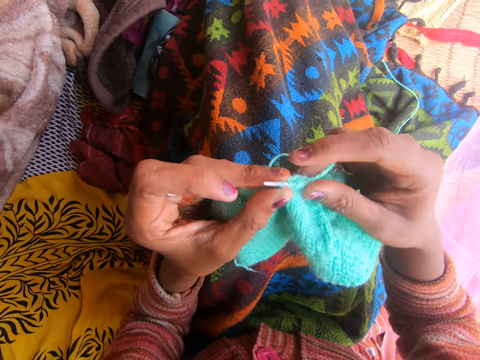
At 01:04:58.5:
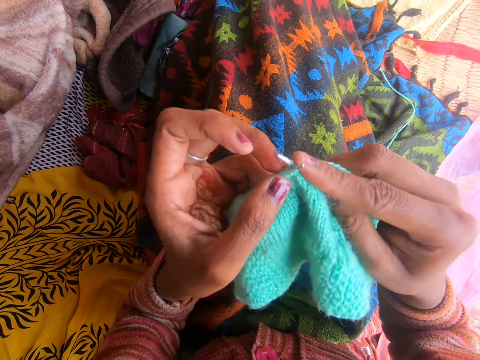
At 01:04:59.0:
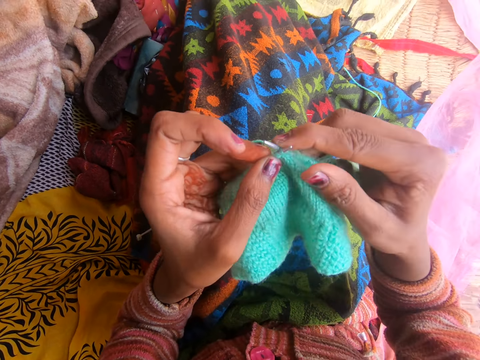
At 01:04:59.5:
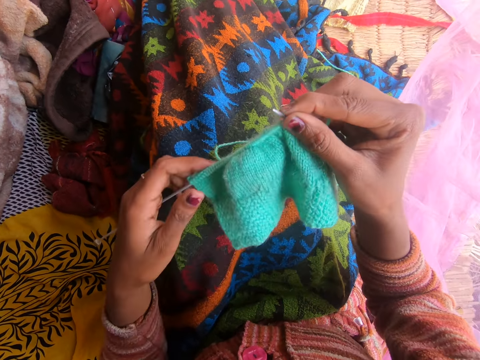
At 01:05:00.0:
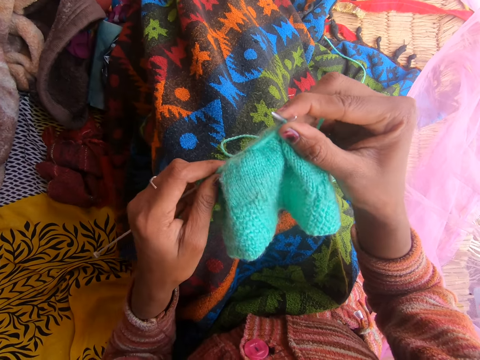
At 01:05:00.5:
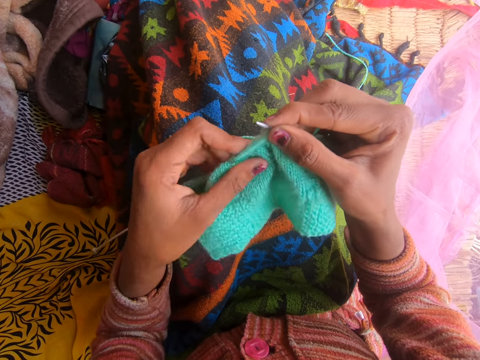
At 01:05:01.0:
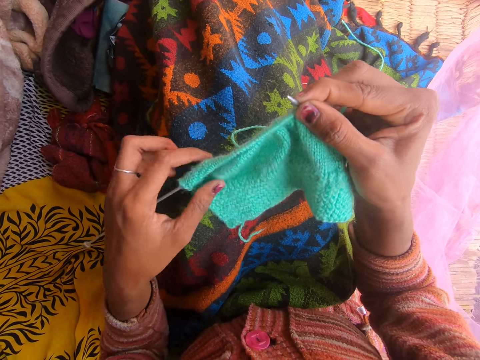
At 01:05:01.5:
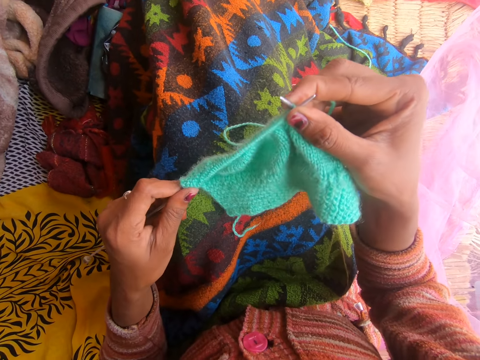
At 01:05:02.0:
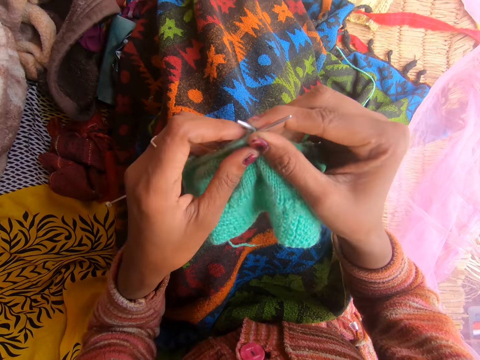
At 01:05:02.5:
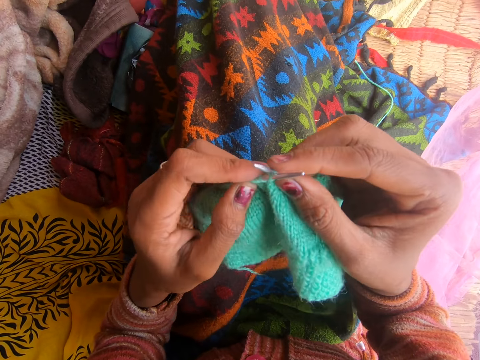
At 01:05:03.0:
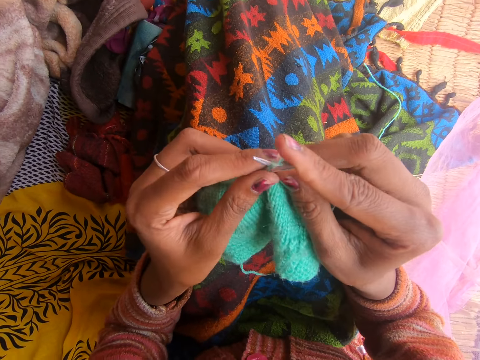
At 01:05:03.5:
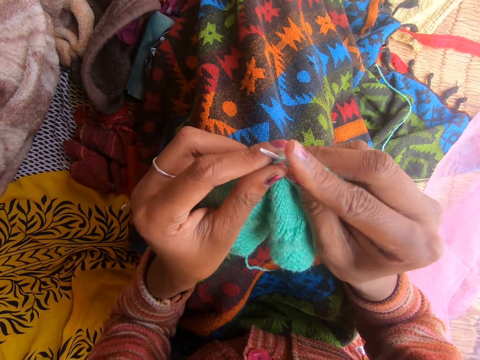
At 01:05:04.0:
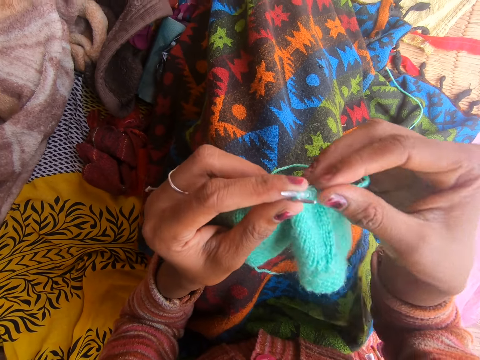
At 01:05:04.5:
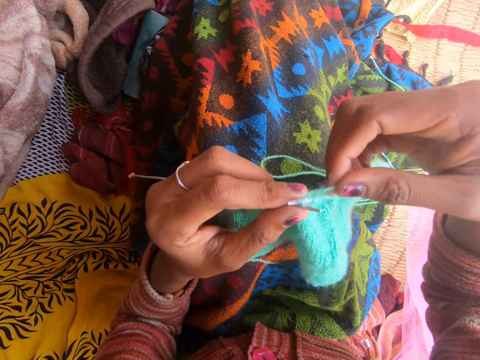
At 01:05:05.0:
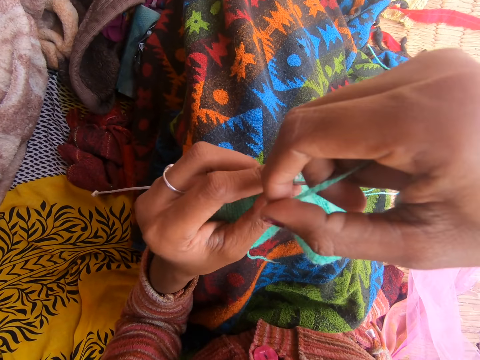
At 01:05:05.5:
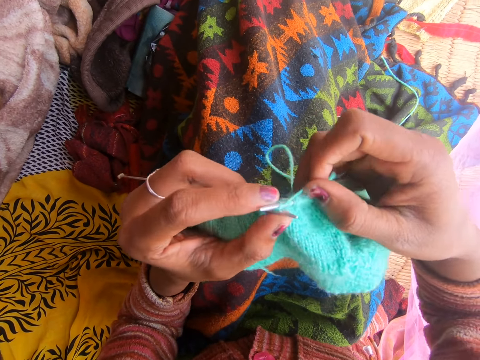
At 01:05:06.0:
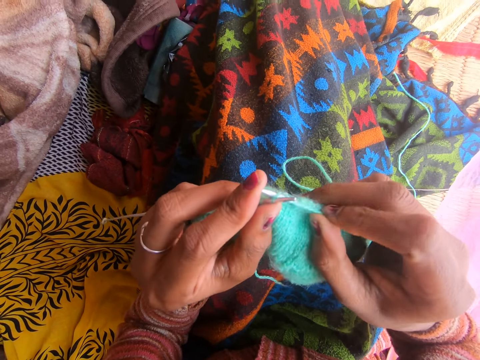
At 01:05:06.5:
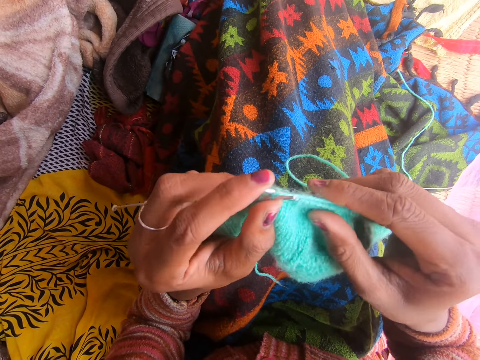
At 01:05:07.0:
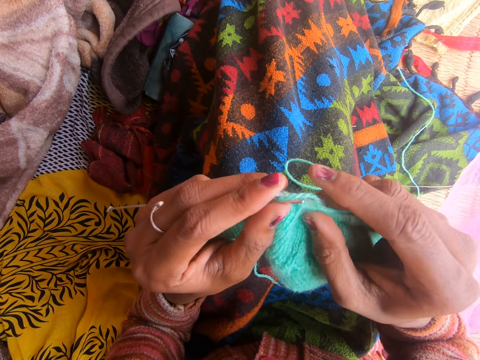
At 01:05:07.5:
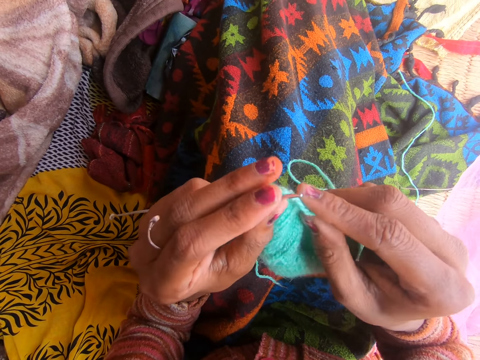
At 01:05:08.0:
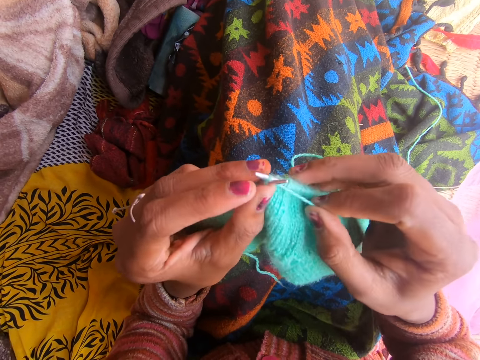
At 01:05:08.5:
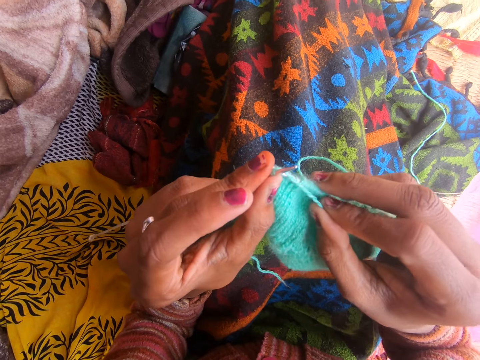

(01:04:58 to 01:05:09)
The camera wearer adjusts the fabric. They adjust the left knitting pin. They knit the fabric with the knitting needle.

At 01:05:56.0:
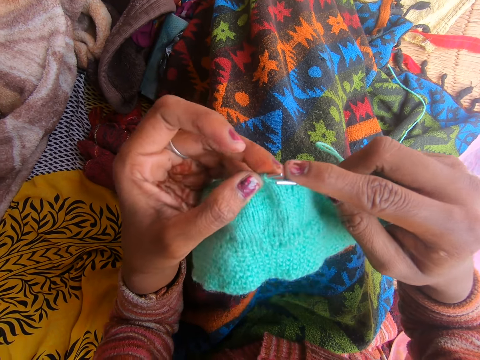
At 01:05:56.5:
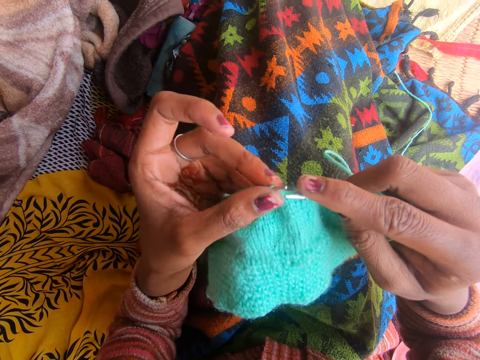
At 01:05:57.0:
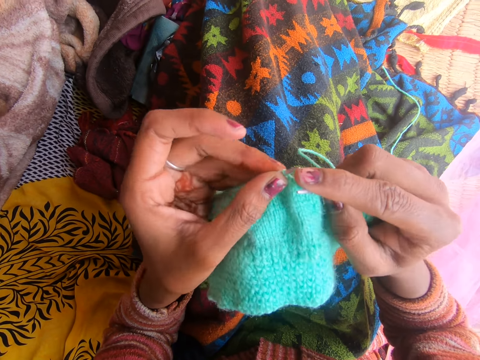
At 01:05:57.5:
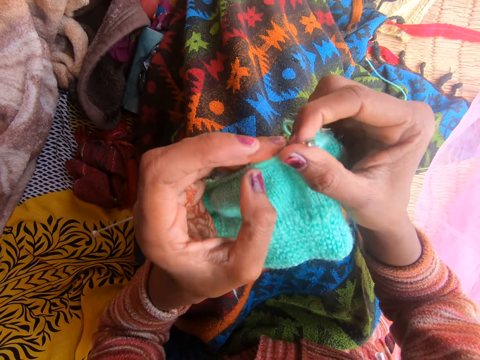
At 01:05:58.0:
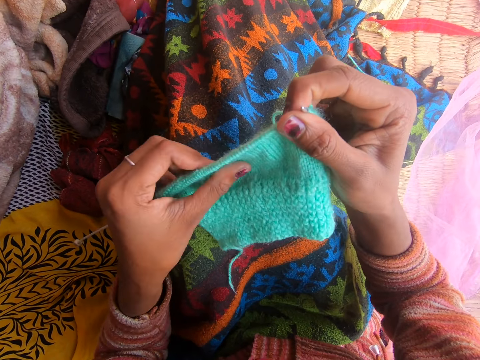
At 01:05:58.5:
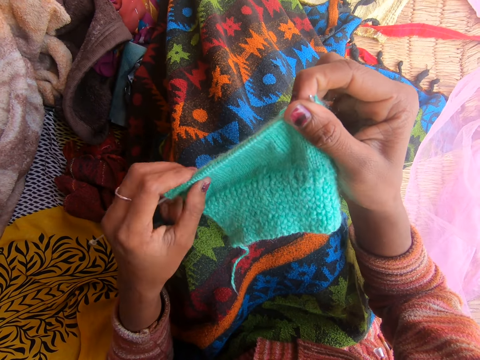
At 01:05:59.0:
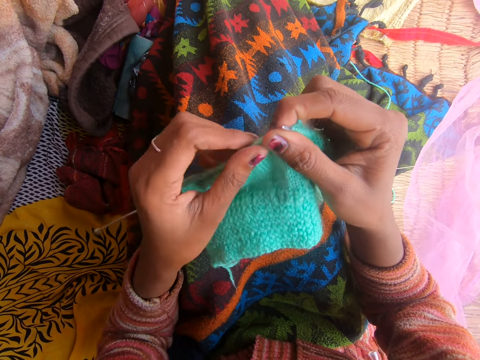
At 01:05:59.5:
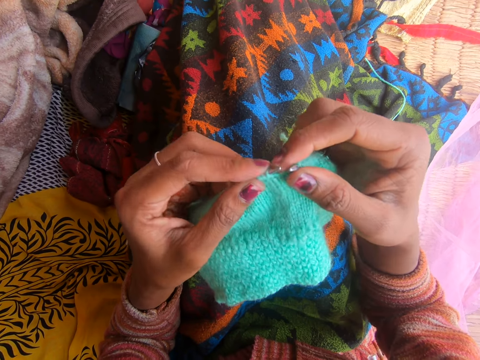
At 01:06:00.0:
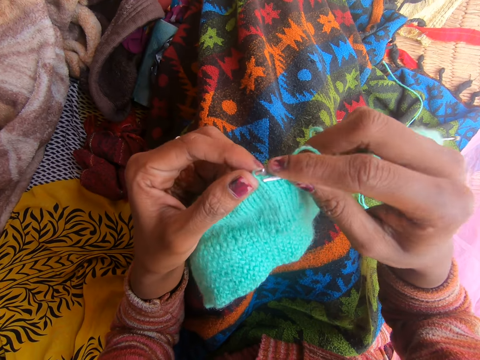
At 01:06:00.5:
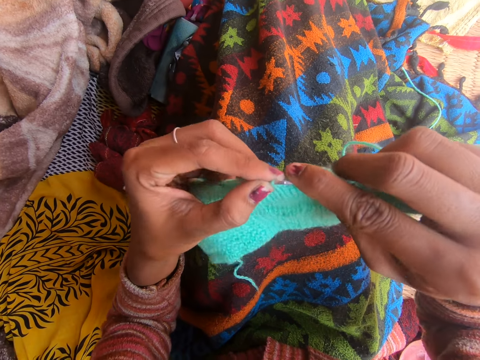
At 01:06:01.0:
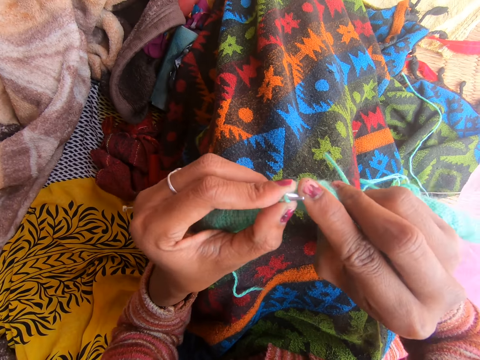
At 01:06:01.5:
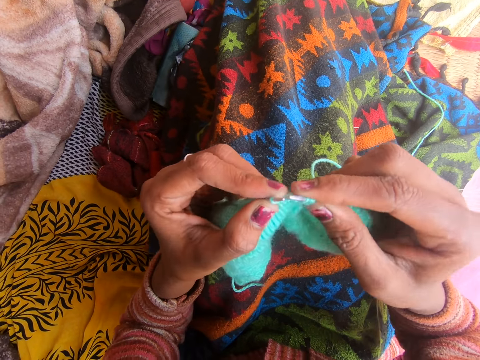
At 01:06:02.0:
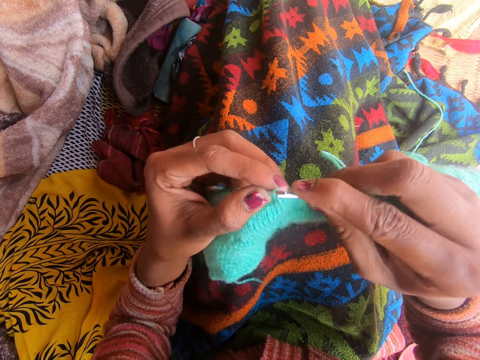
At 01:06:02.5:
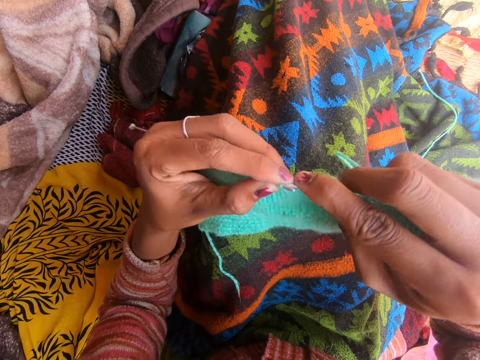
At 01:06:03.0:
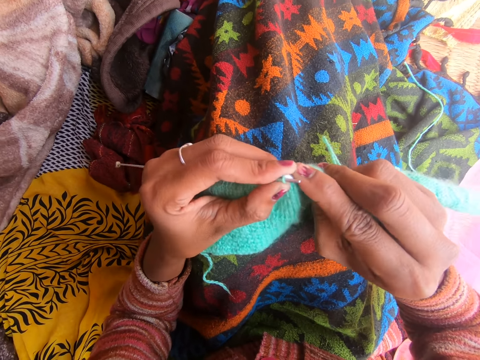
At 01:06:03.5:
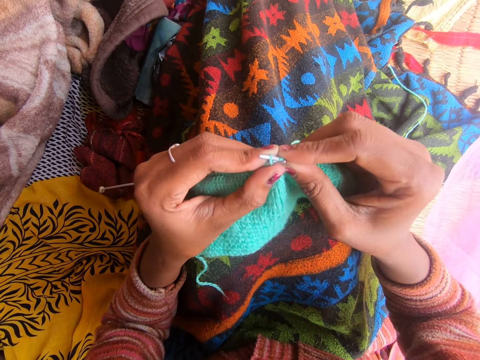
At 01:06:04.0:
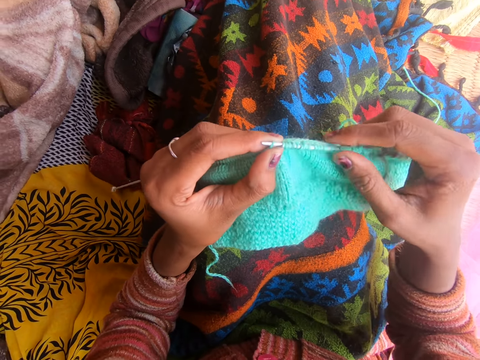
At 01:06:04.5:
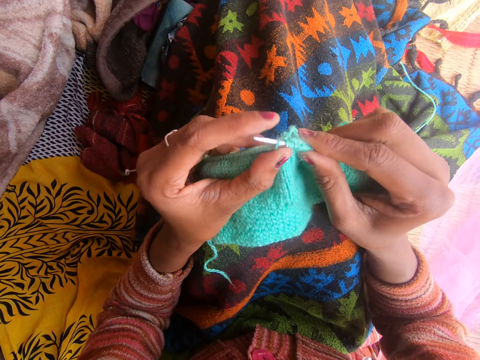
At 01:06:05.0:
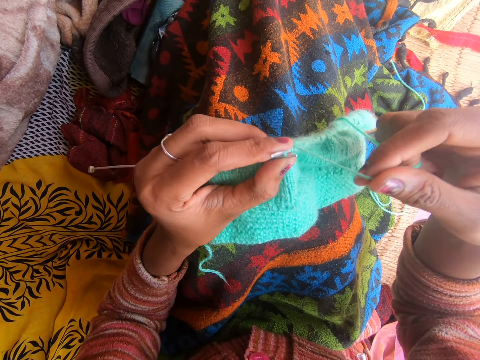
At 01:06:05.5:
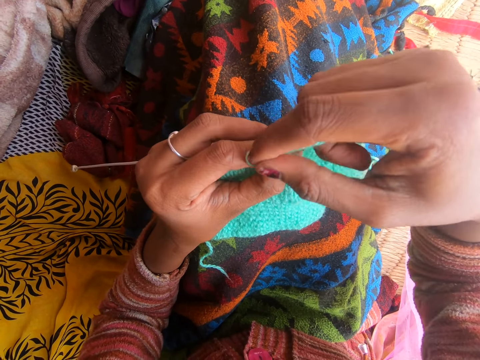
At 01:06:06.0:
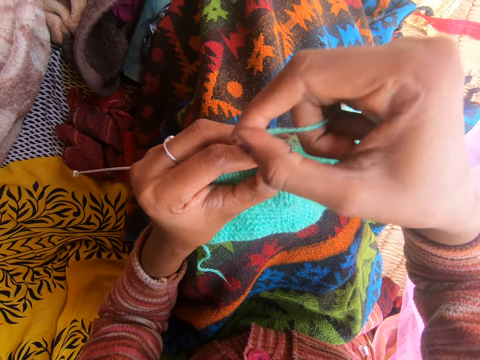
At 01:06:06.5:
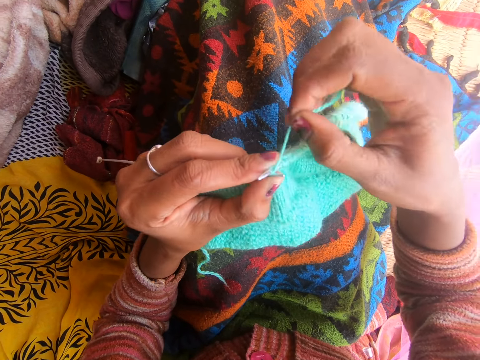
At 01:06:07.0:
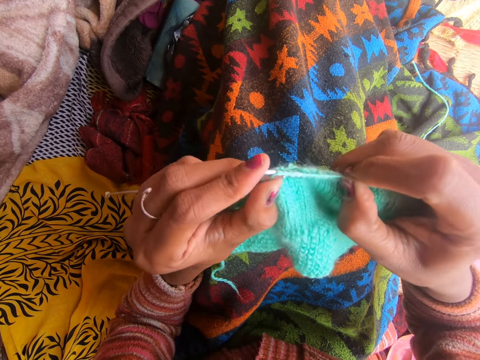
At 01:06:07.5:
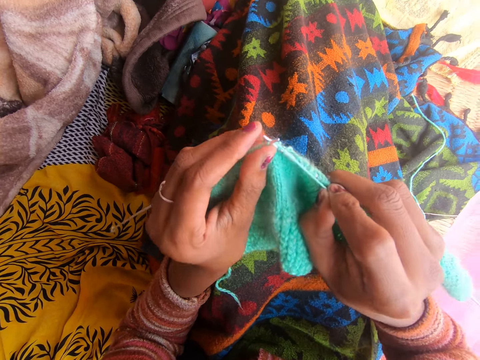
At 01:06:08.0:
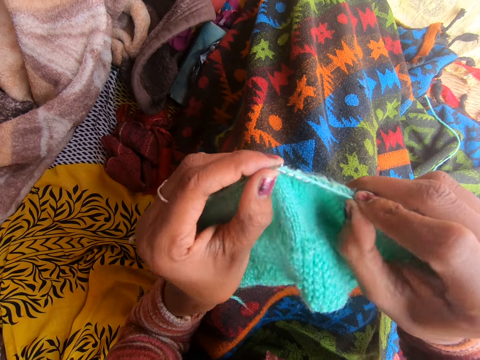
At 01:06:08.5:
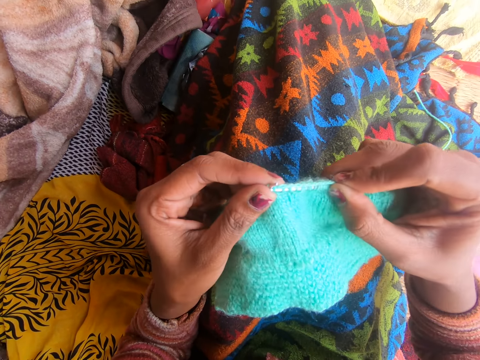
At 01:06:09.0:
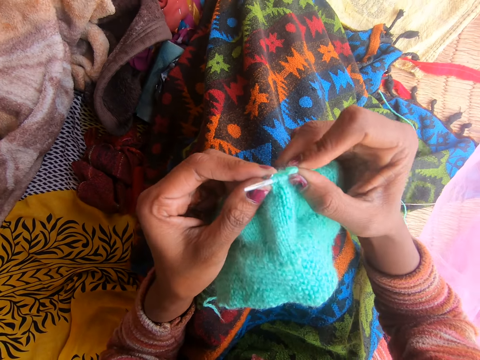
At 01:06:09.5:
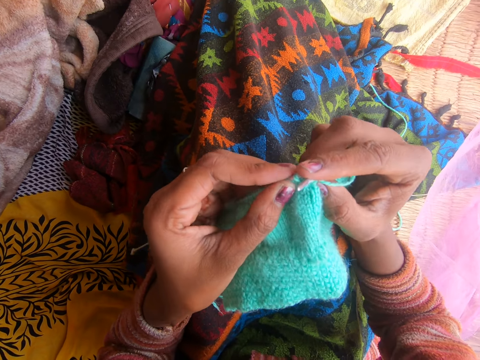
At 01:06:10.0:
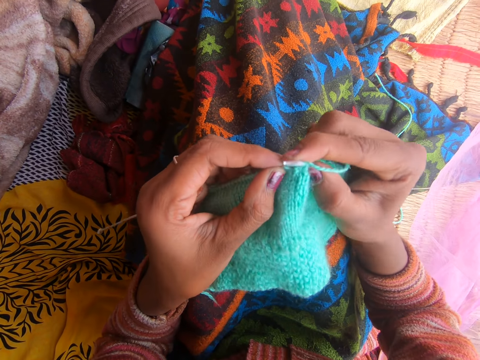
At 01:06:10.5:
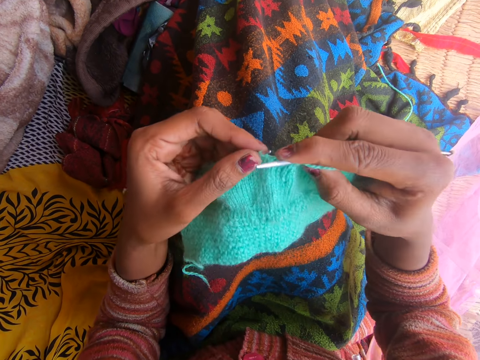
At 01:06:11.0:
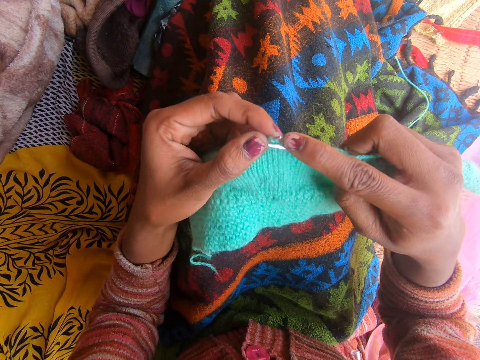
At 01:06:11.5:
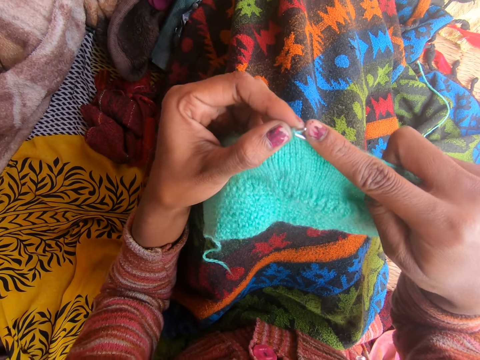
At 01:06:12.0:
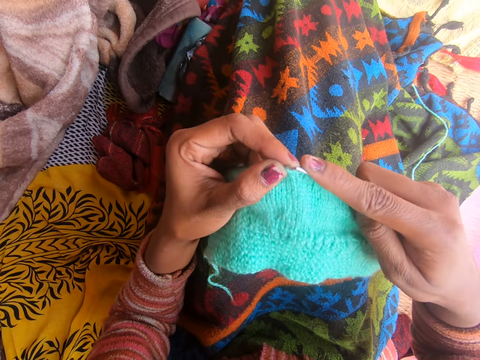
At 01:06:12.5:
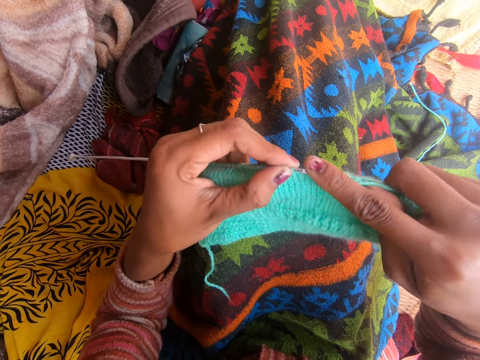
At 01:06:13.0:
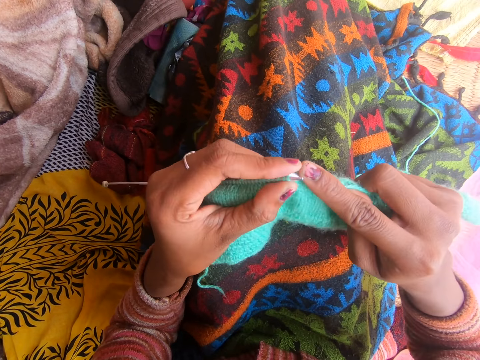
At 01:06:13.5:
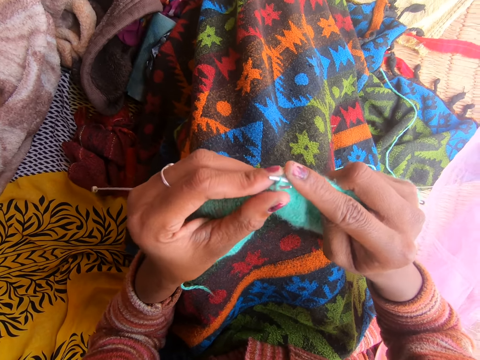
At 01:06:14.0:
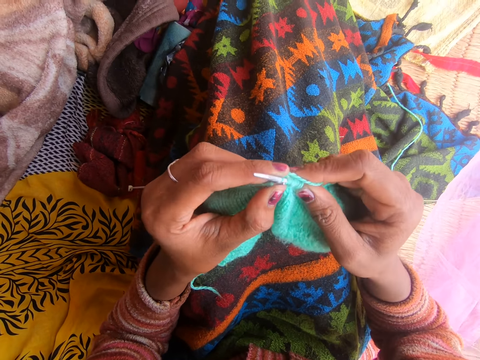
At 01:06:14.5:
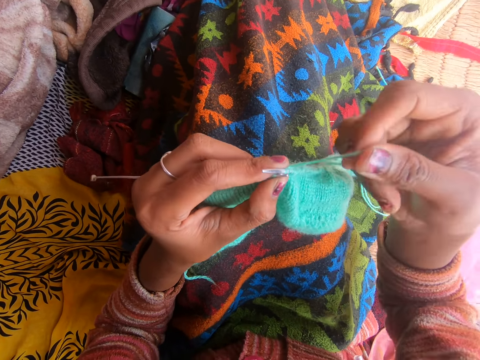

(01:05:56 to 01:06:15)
The camera wearer adjusts the fabric. They adjust the left knitting pin. They knit the fabric with the knitting needle. They converse.
